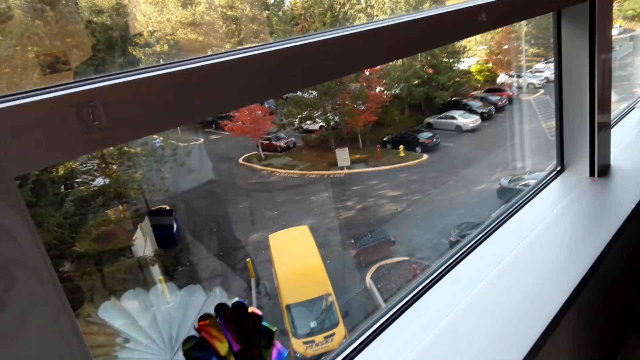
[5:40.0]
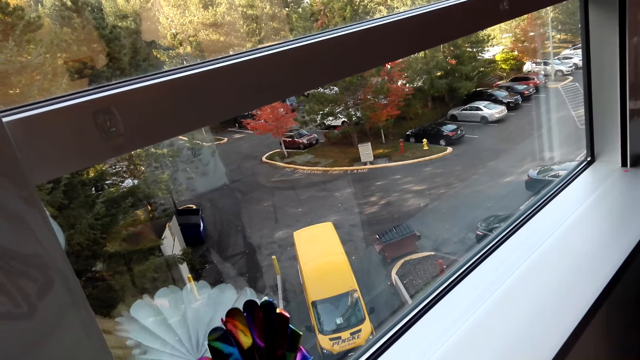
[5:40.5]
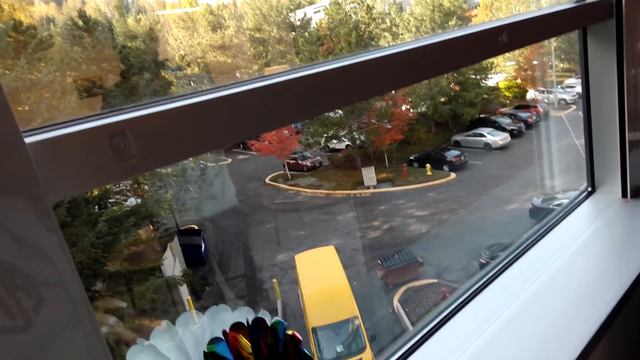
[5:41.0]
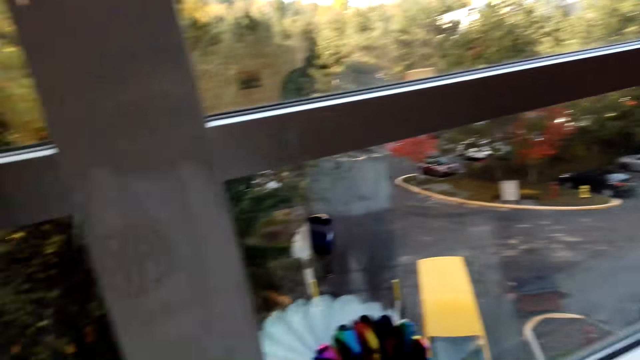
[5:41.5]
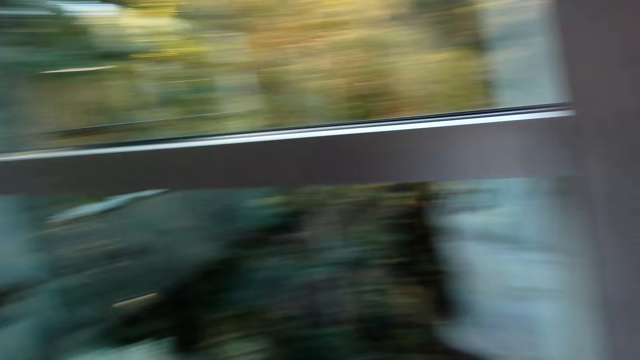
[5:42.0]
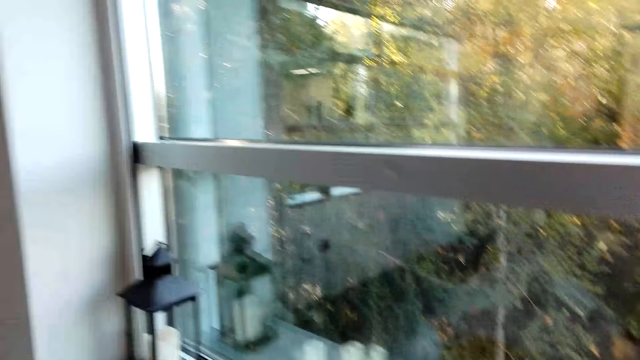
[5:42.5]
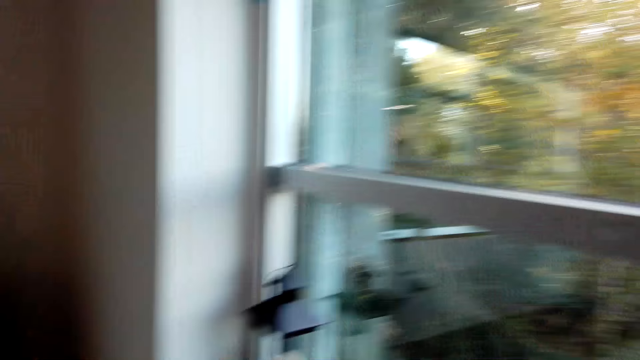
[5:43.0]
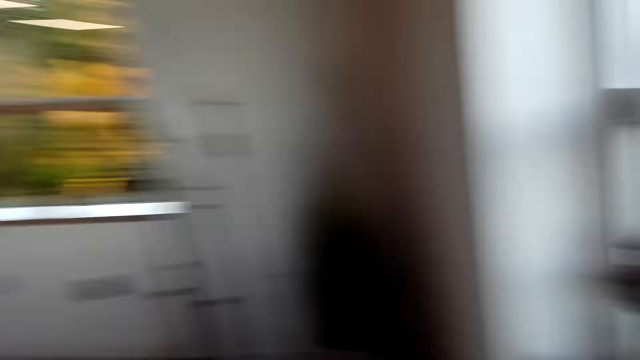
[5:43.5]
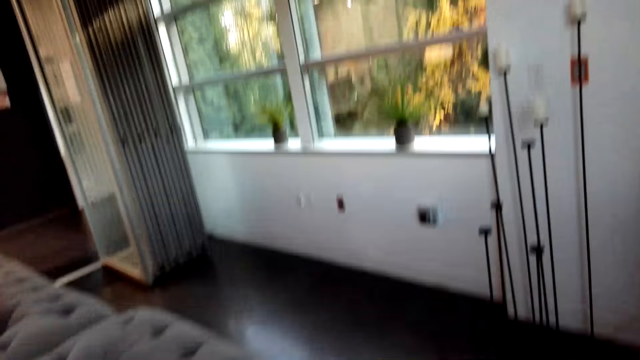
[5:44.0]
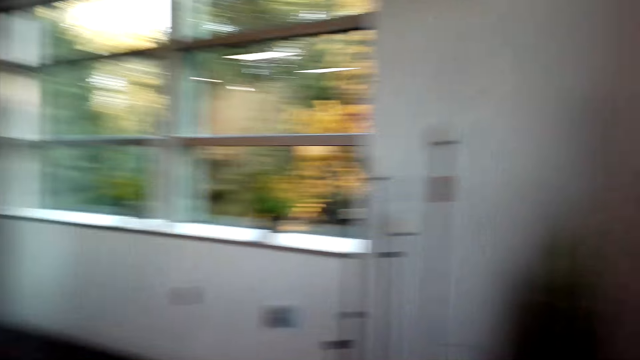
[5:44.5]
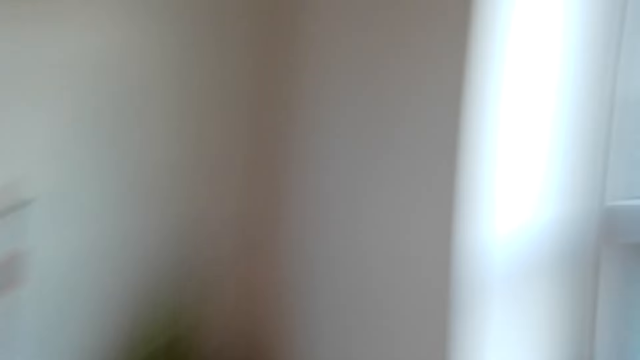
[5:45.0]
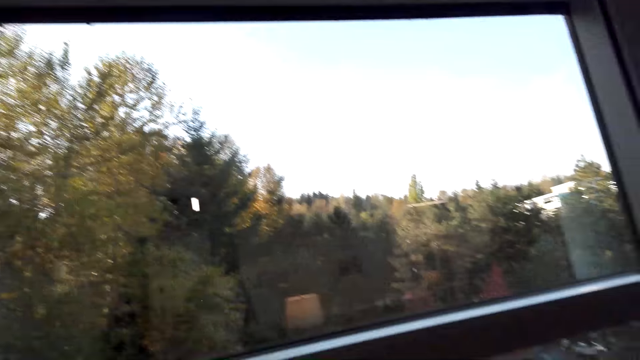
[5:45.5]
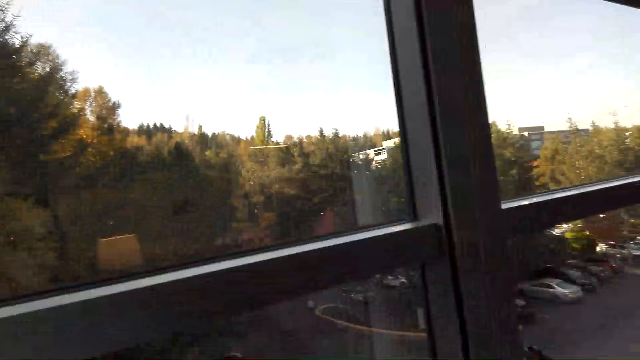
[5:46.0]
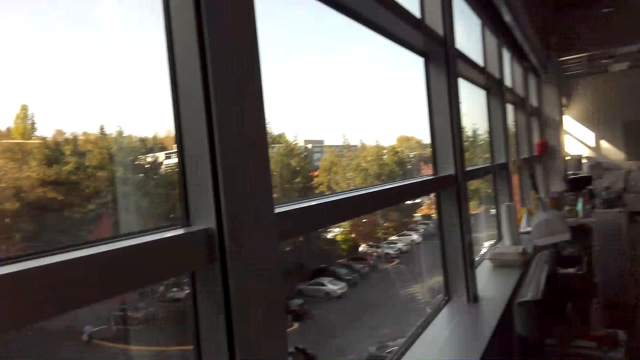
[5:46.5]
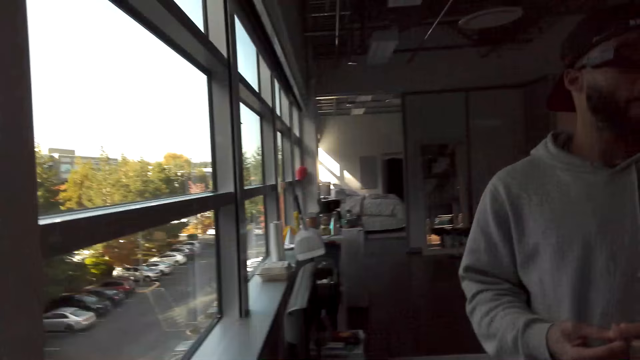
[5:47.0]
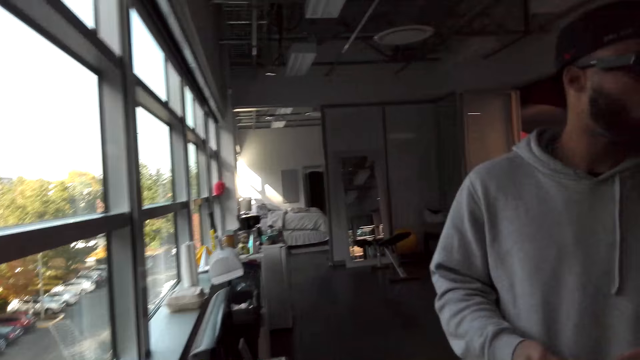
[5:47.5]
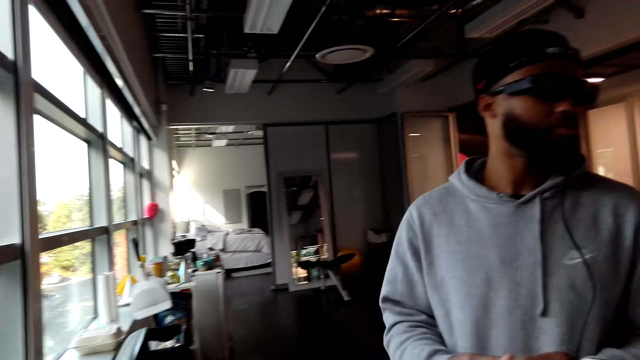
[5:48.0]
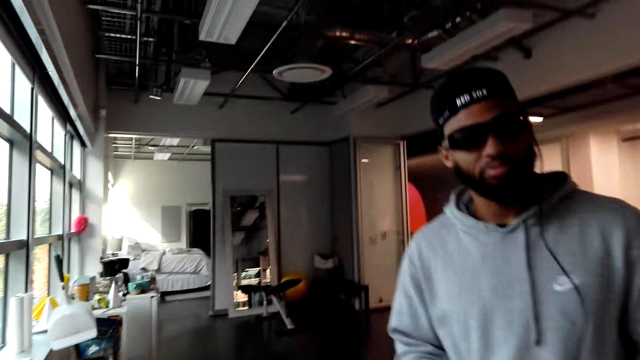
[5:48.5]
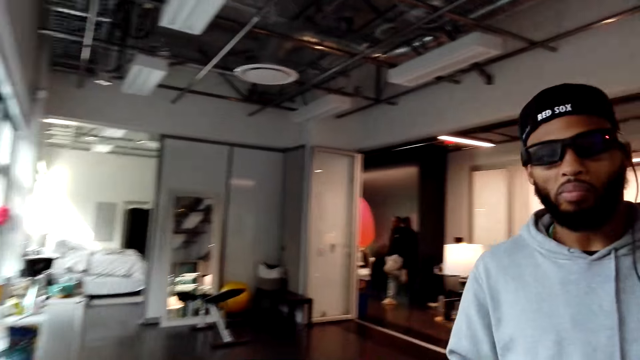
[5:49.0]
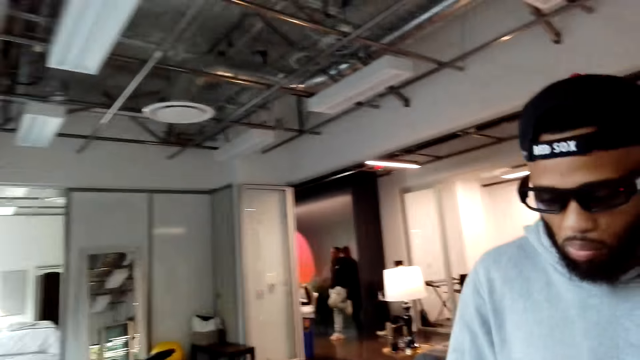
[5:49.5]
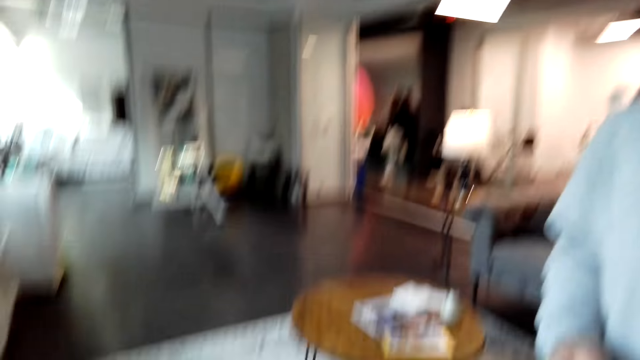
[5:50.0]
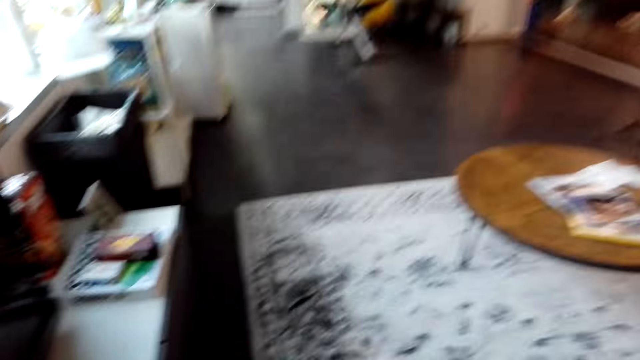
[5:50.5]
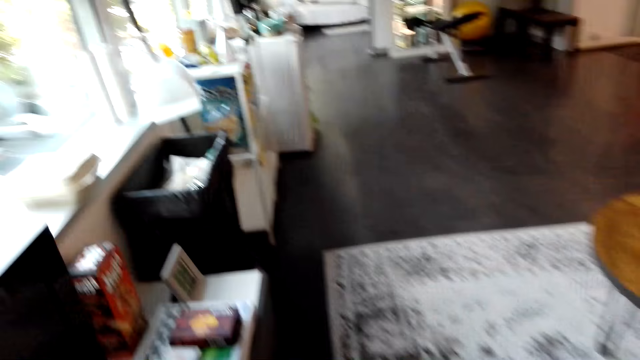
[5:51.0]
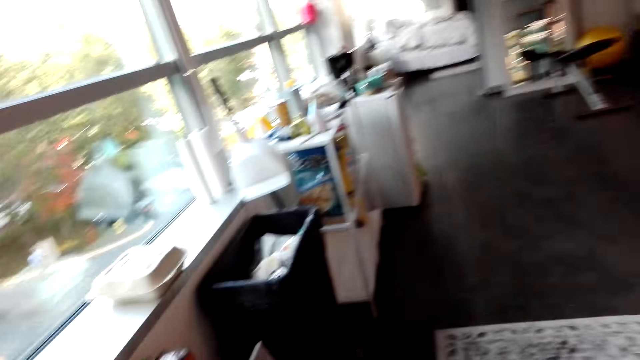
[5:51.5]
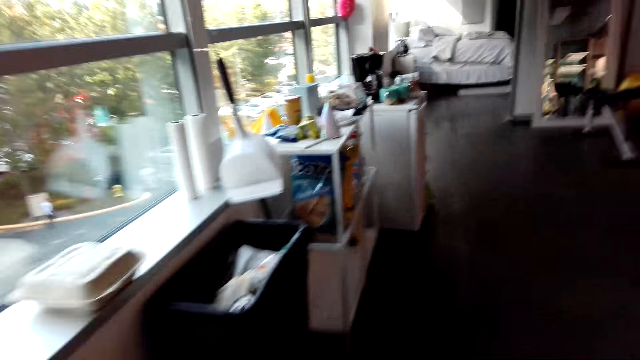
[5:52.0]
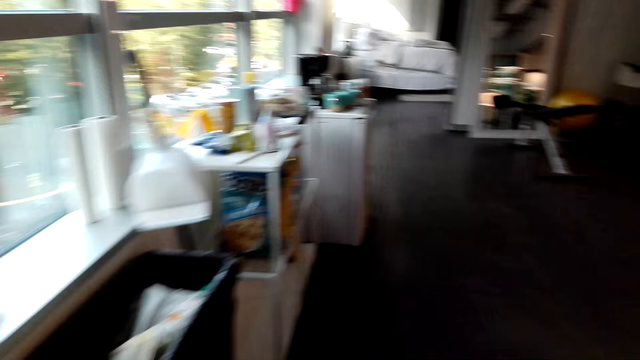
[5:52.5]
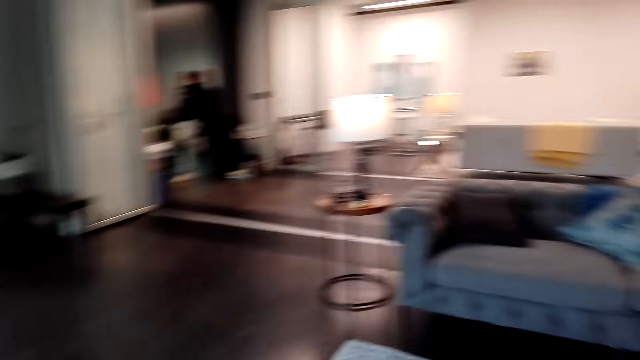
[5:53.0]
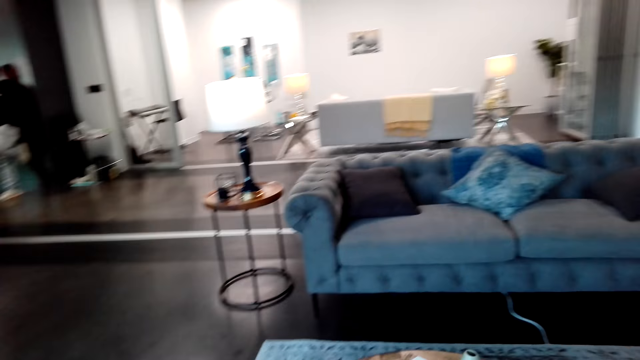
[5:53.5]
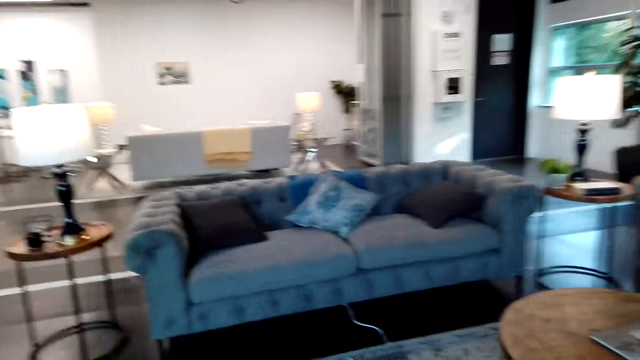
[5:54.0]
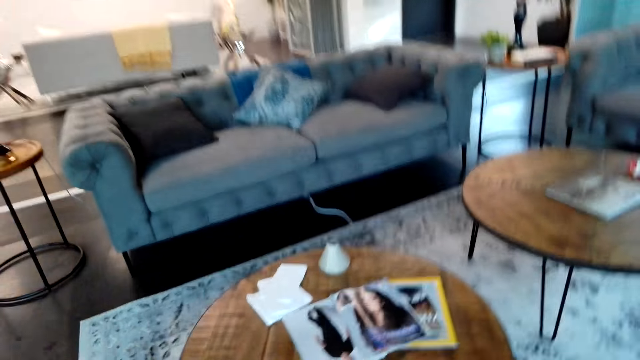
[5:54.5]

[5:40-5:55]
The camera wearer inspects the decoration. They look around the apartment. They stare at a man. The camera wearer walks around the apartment.

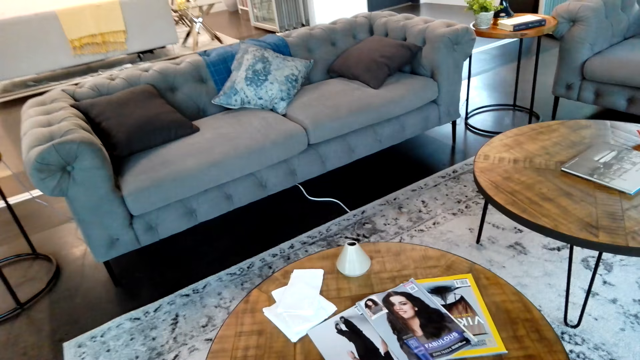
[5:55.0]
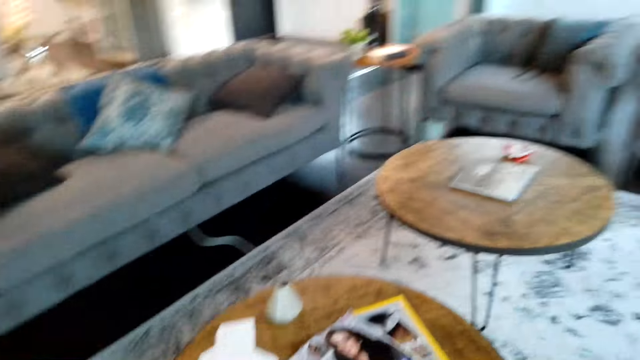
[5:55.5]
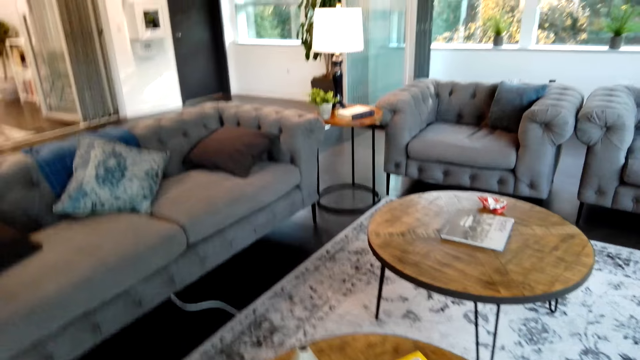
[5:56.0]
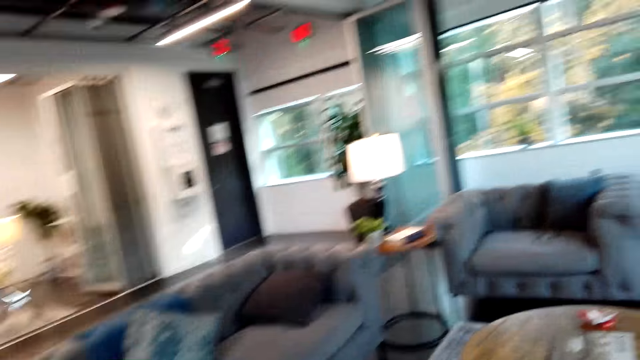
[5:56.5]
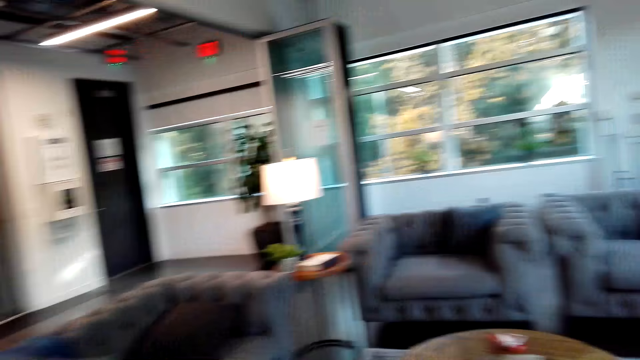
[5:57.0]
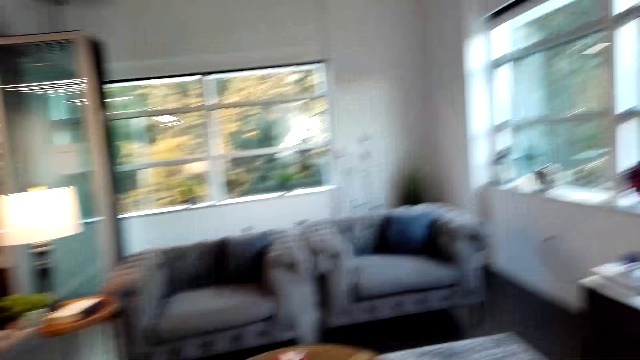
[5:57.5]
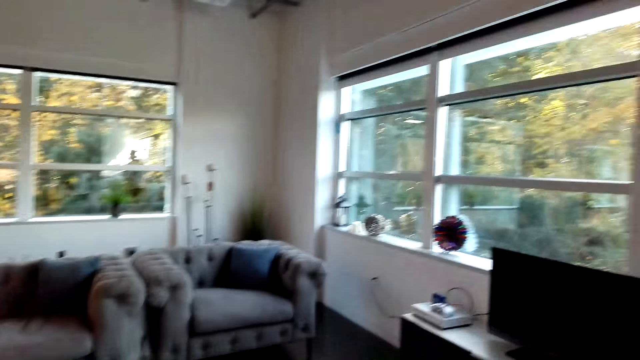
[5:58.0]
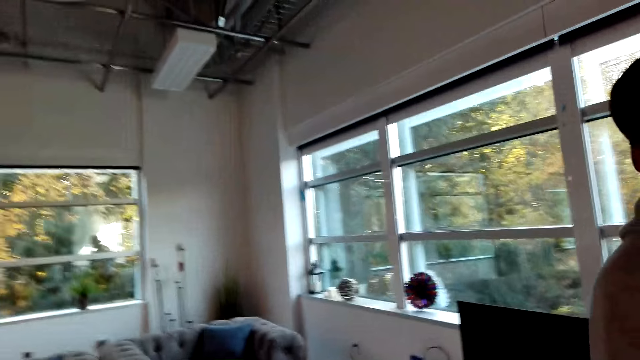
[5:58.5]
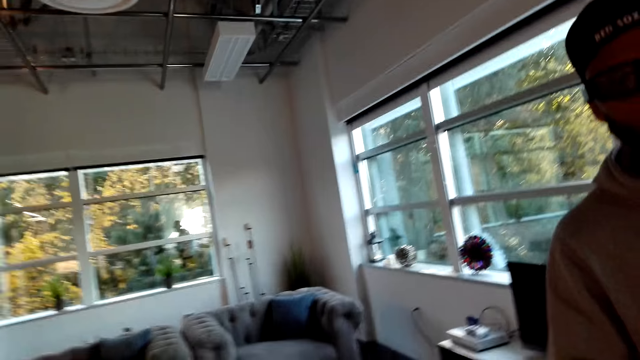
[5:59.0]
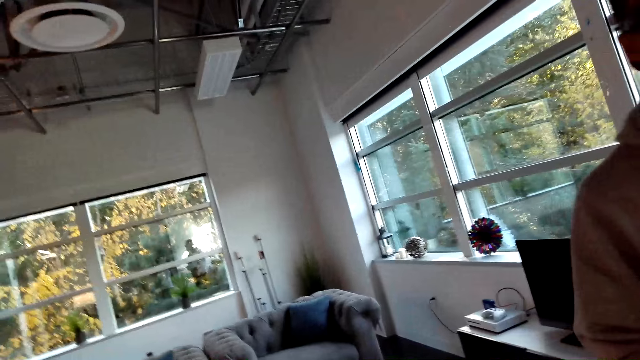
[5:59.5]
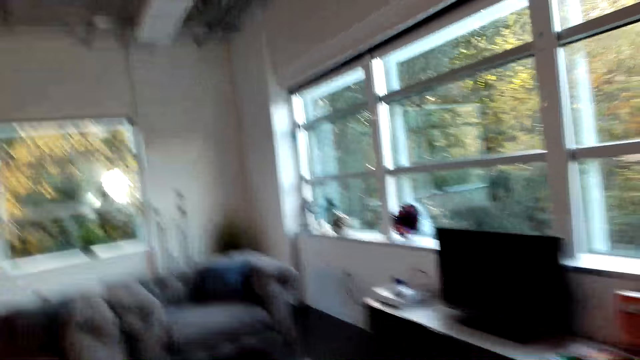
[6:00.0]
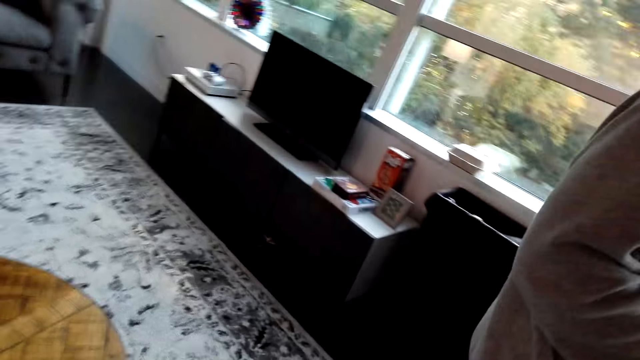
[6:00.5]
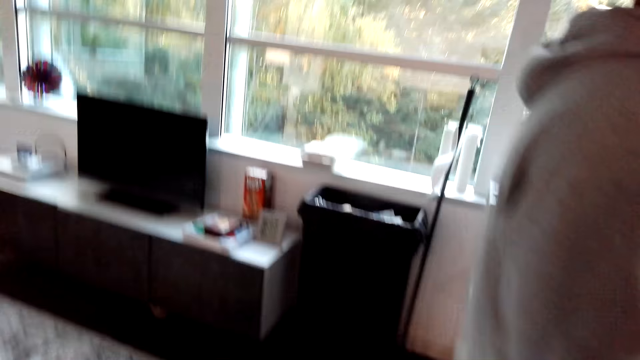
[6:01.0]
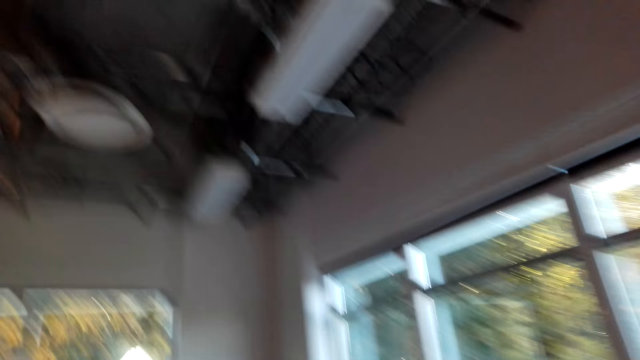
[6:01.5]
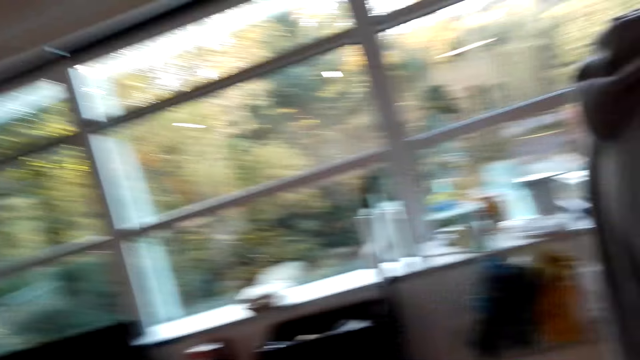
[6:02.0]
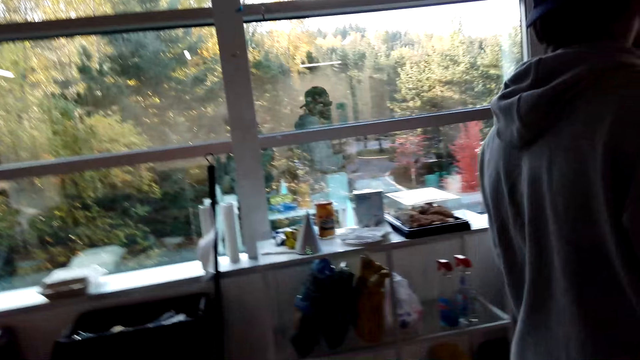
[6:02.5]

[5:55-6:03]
The camera wearer looks around the apartment.
